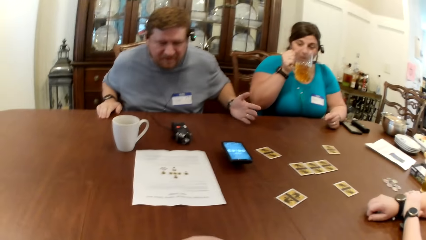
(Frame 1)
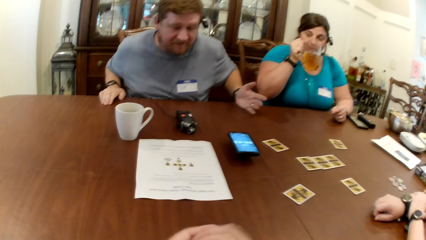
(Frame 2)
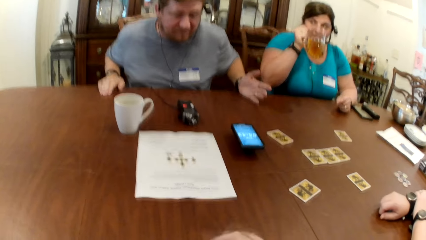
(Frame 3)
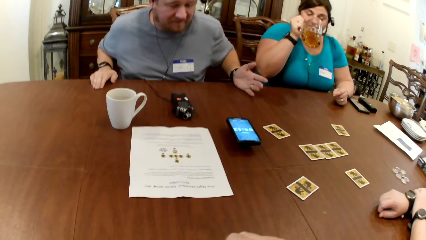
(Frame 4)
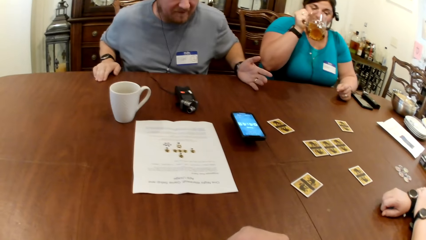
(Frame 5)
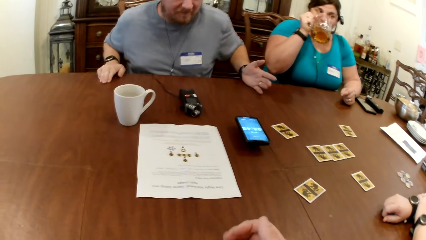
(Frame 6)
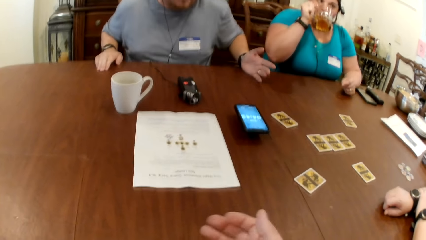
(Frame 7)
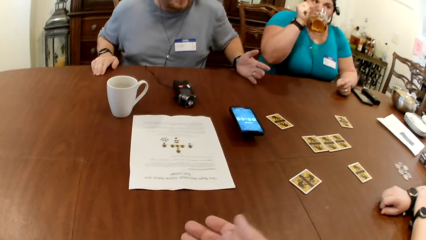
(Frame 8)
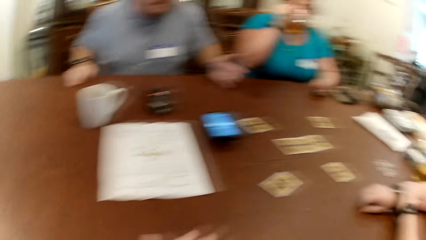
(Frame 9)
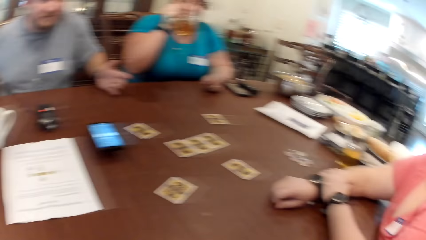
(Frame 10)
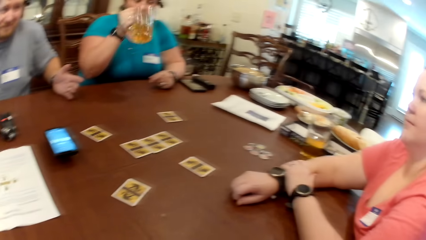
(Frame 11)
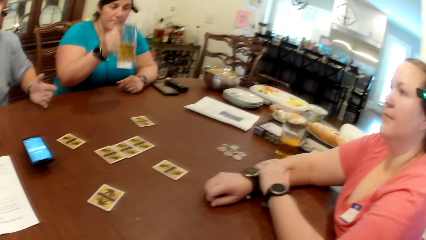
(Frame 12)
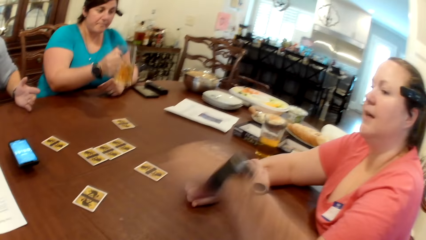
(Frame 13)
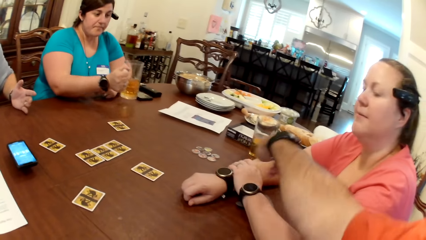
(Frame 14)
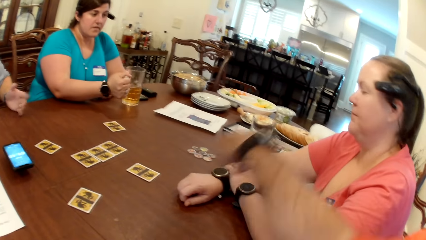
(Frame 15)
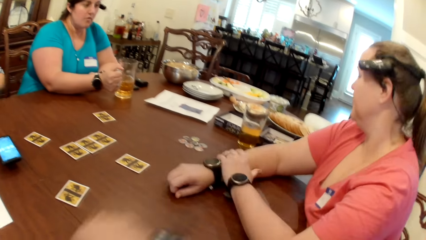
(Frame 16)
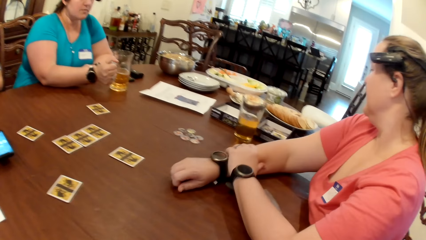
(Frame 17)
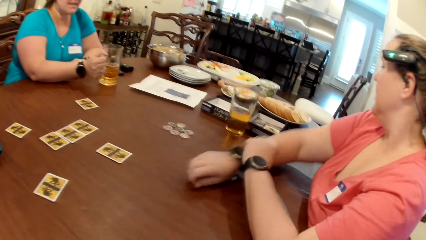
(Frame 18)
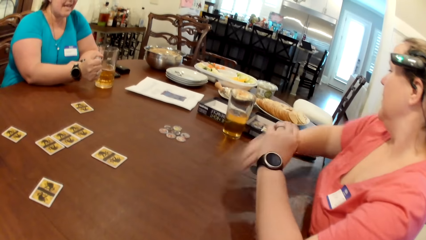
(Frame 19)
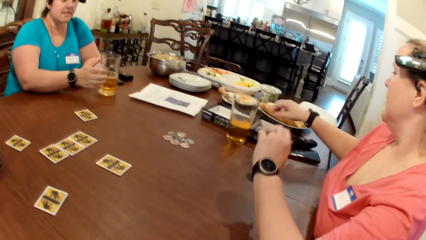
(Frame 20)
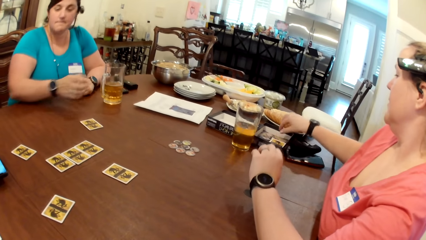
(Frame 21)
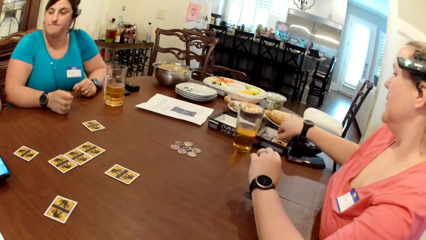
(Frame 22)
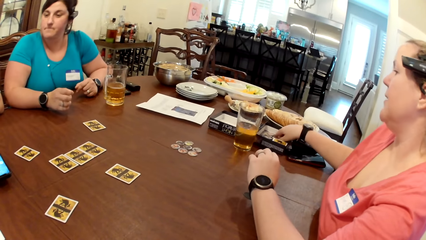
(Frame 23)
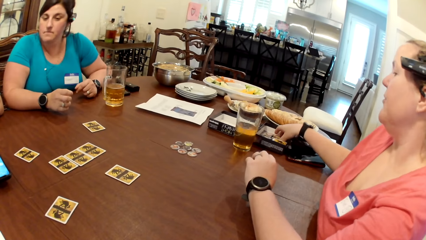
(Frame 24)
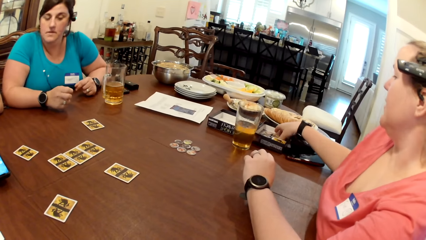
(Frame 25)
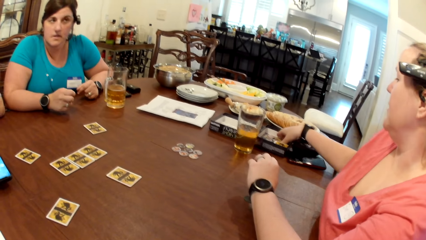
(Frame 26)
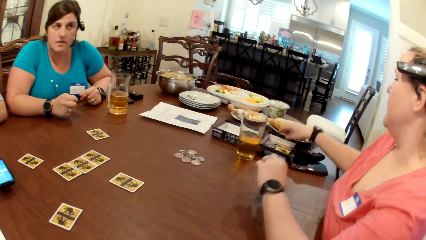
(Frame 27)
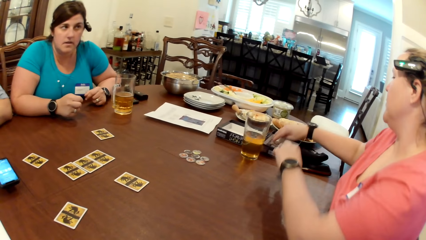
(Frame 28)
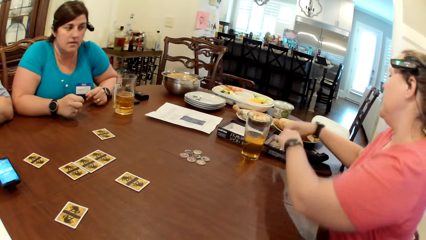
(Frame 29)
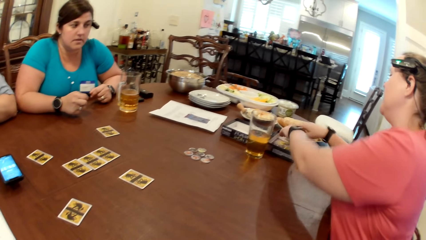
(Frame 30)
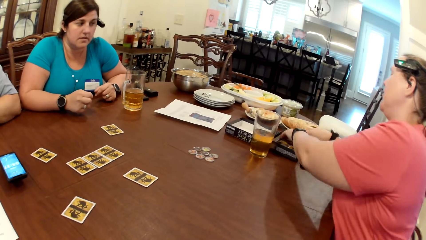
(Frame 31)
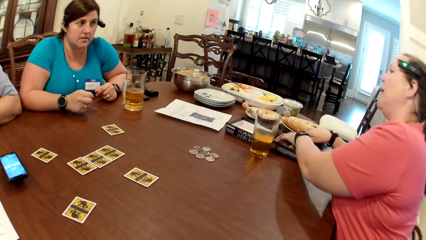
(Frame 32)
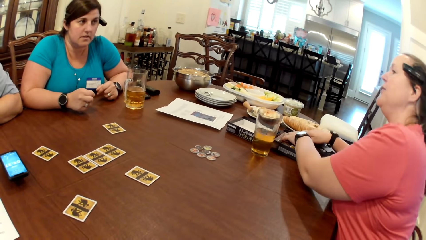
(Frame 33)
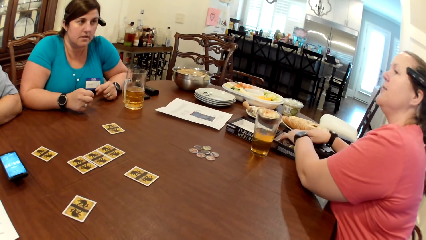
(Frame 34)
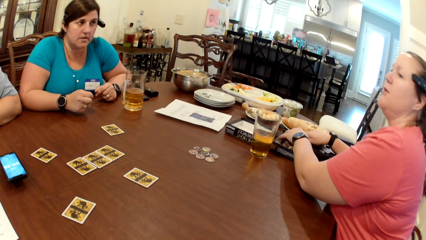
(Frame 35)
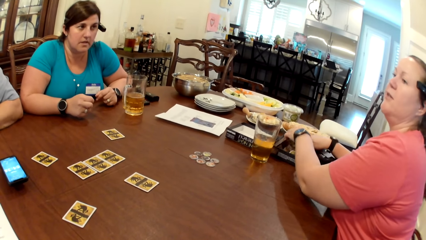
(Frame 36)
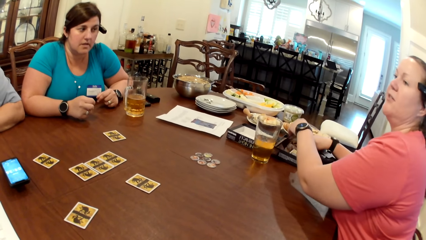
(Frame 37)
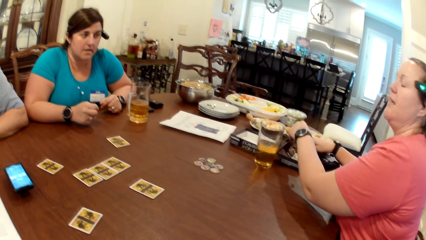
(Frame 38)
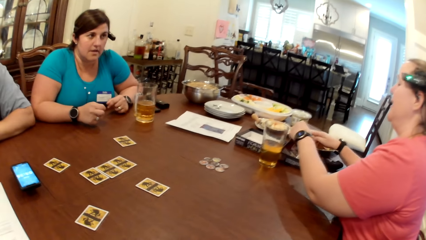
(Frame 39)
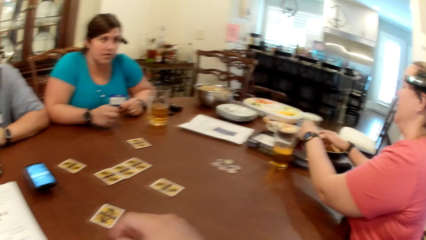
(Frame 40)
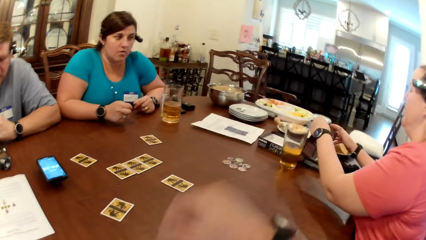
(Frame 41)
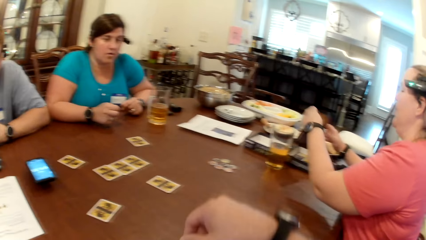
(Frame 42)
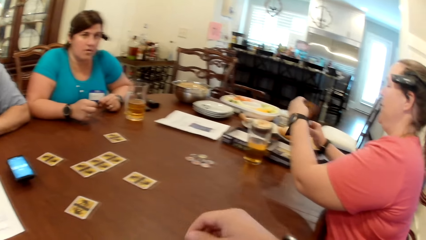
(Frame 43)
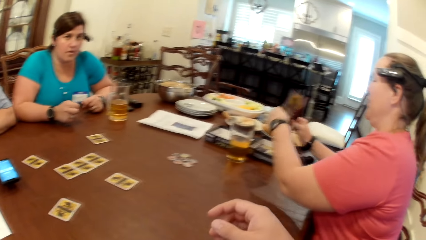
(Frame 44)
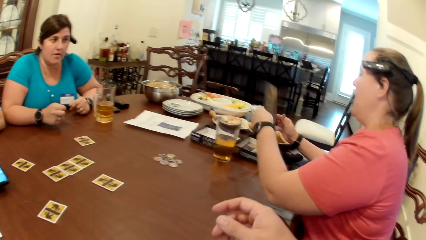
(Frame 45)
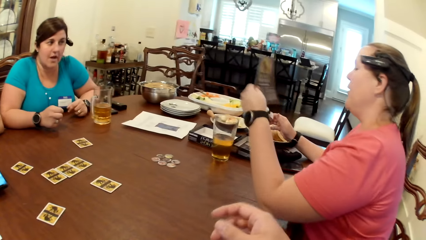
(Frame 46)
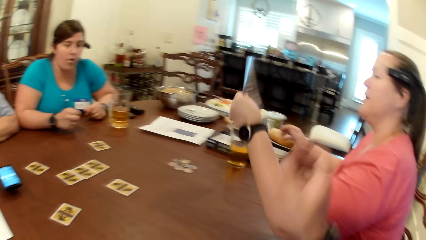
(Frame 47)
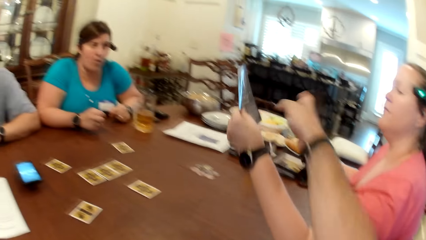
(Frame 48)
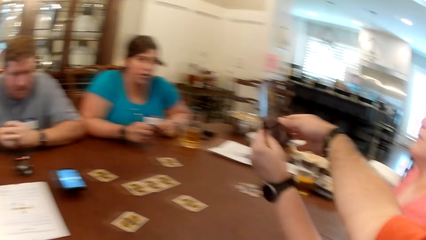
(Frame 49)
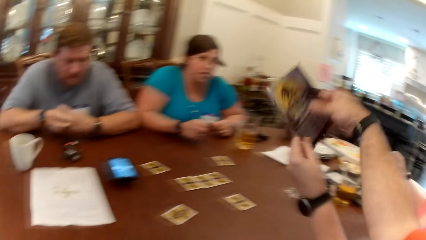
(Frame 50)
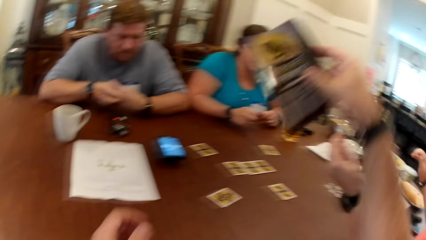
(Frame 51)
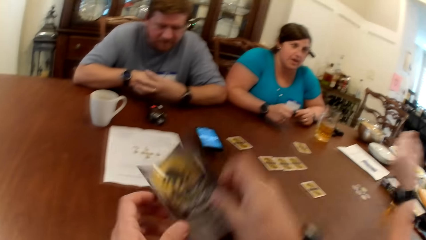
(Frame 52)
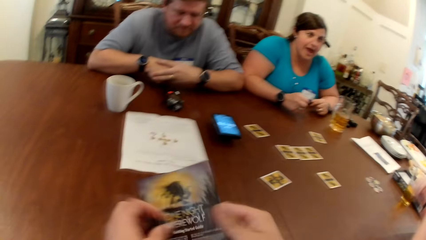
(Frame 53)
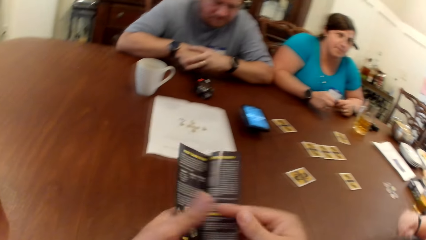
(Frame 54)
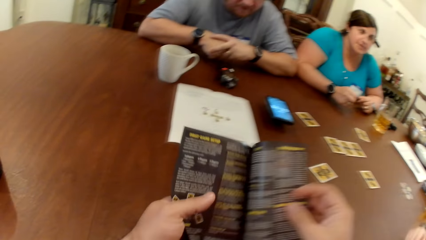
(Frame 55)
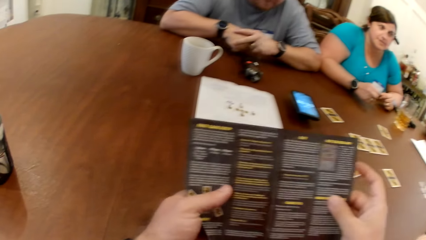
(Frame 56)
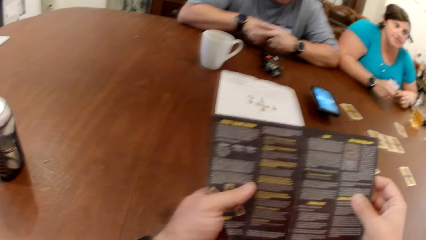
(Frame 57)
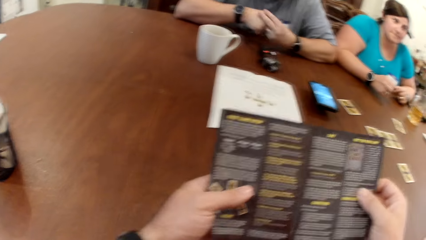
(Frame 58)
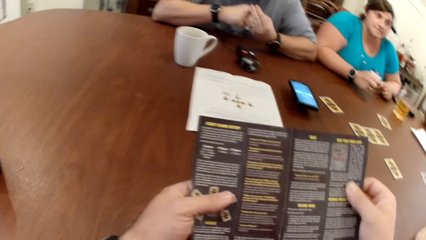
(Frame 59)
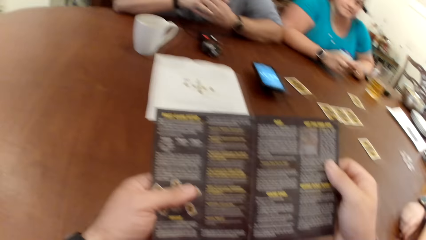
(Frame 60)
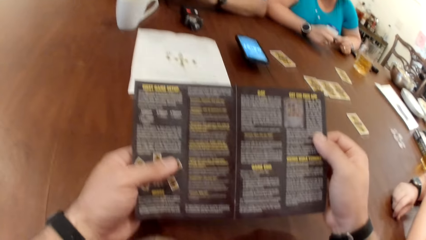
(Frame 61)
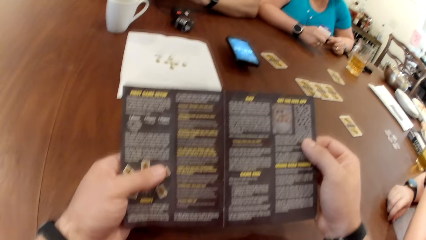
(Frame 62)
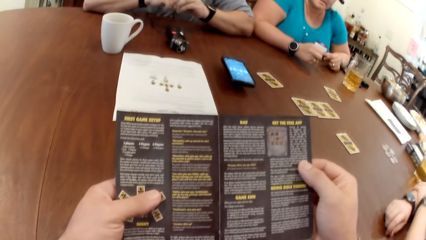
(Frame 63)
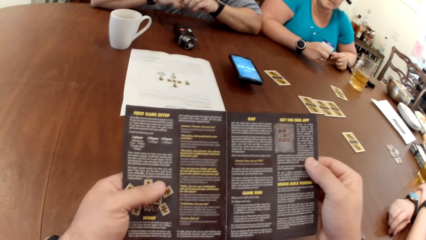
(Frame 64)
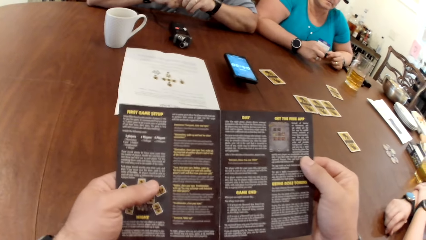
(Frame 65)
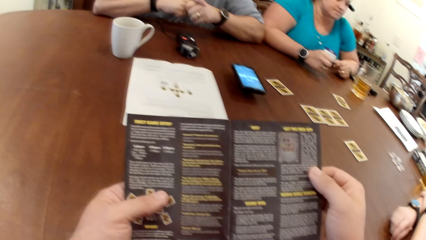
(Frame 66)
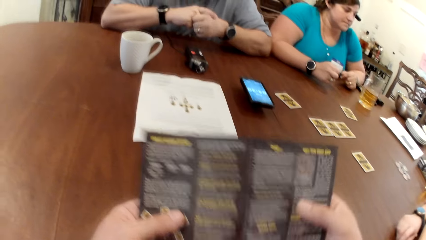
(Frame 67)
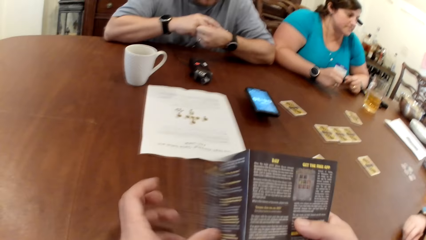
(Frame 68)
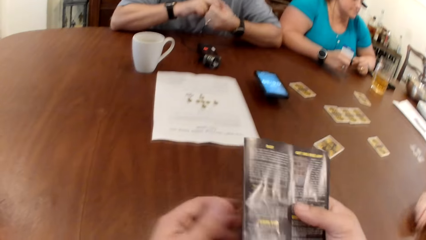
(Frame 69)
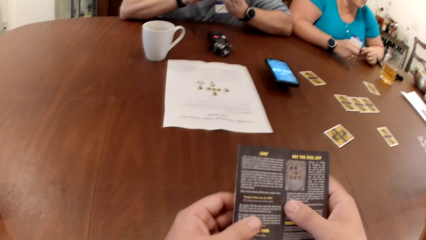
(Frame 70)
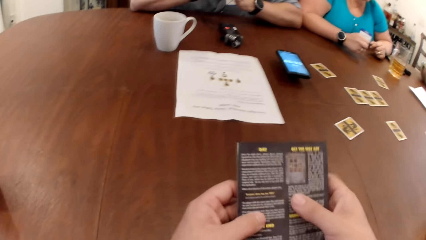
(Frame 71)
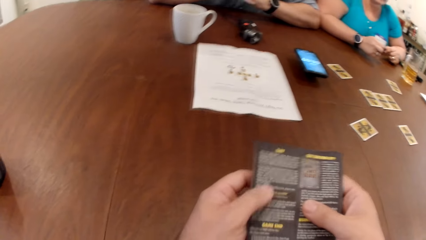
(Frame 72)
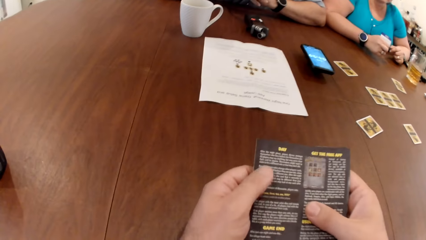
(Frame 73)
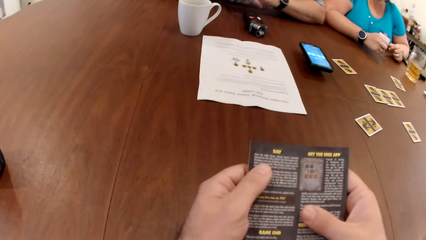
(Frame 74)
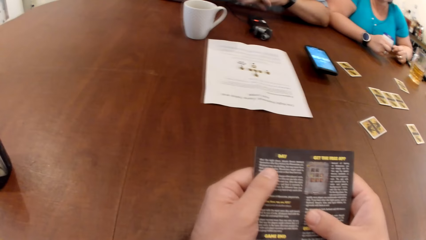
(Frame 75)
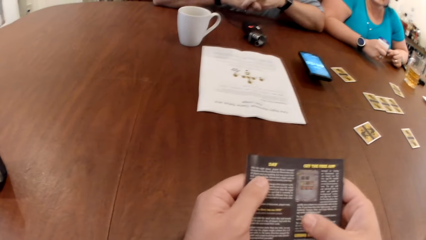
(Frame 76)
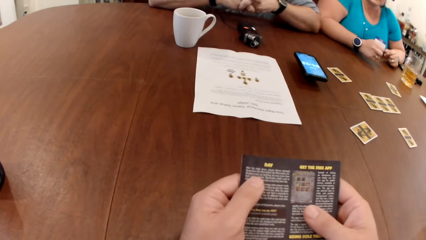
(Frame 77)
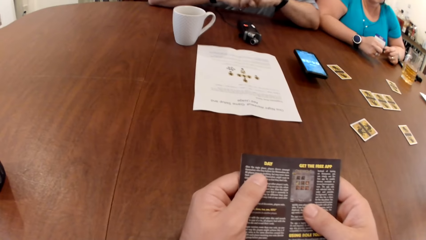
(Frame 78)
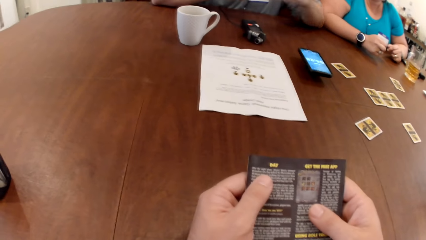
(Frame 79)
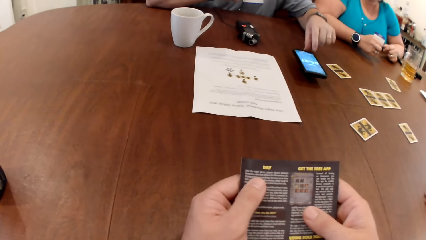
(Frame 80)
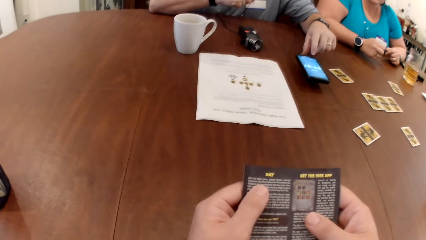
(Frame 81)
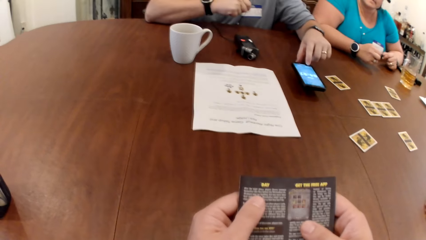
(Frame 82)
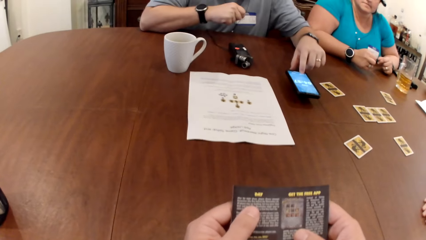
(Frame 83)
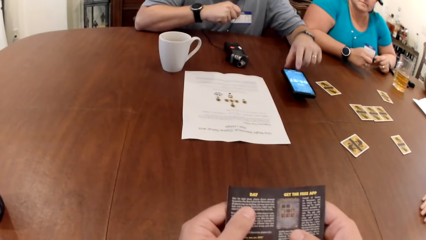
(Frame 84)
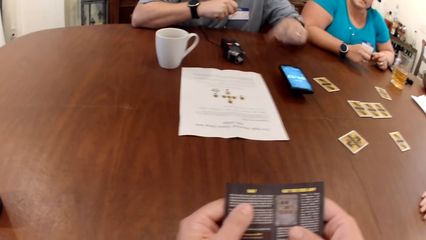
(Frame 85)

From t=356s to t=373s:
A woman drinks beer from the cup of beer with her right hand. The woman drops the cup of beer on the table with her right hand. Another woman touches a game rulebook from the game pack with her right hand. The other woman picks a paper. The other woman touches the game rulebook from the game pack with both hands. The other woman passes the game rulebook to the camera wearer with her left hand. The camera wearer picks a paper. They hold the game rulebook with both hands. They interact with the man, the first woman and the other woman. They read the paper. The man operates a phone on the table with his left hand.
